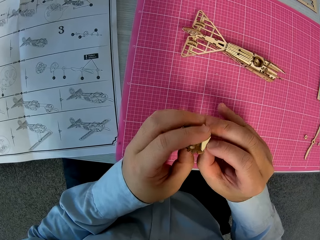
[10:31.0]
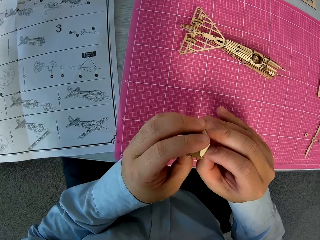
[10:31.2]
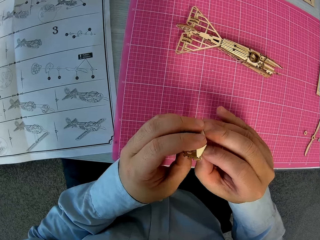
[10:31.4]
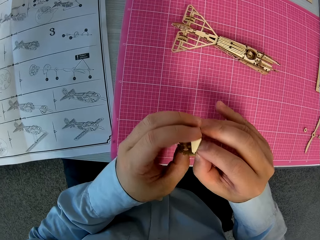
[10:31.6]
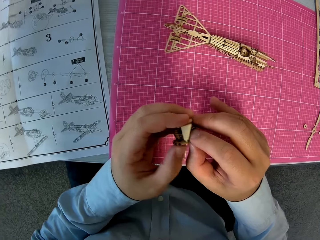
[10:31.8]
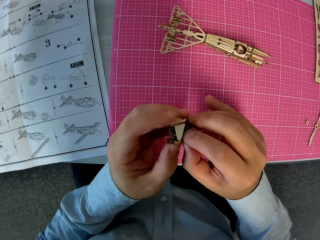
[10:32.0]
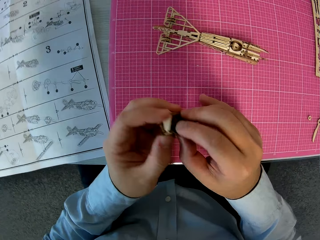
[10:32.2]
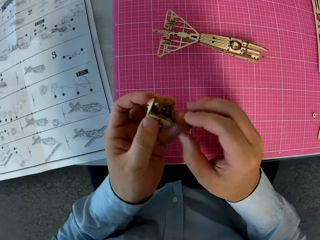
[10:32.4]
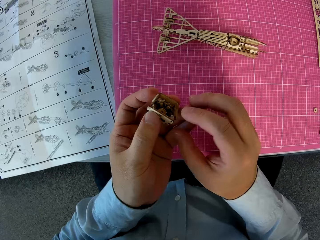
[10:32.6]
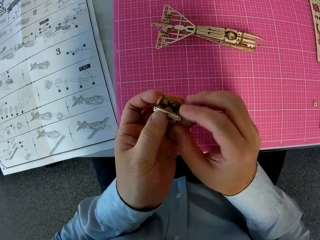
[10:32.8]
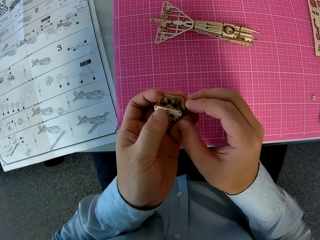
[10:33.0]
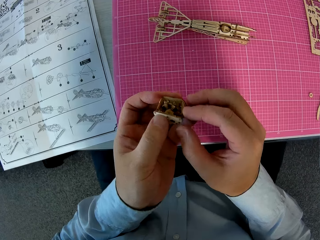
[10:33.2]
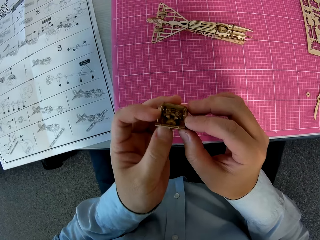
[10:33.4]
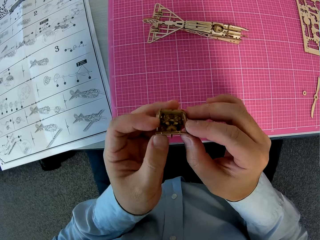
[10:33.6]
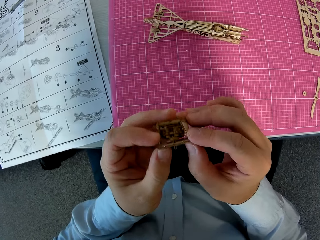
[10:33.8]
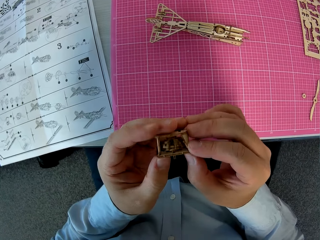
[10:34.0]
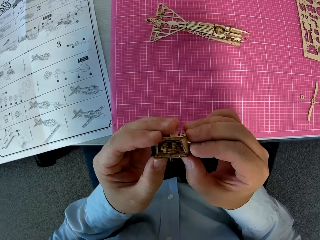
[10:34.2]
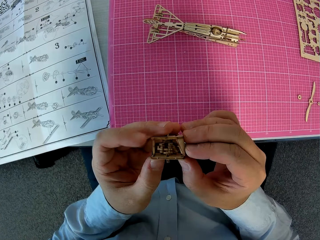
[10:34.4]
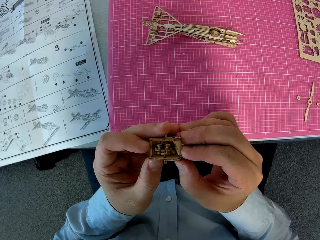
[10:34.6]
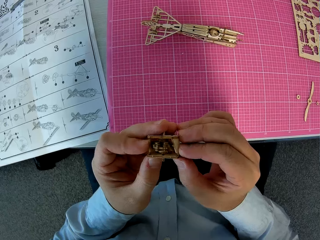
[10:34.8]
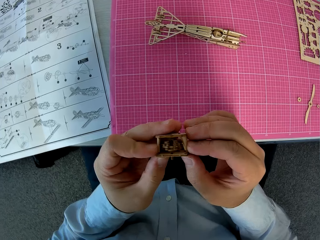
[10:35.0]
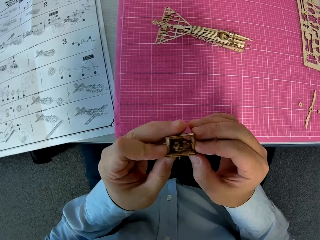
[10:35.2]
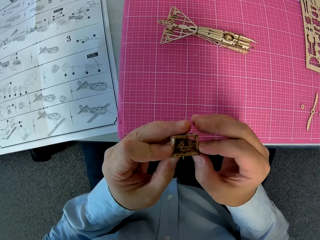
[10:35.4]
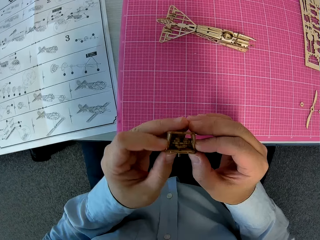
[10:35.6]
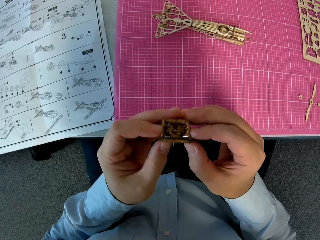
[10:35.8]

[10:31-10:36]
The camera wearer looks at the airplane model.

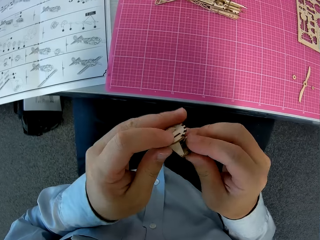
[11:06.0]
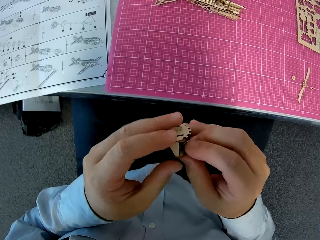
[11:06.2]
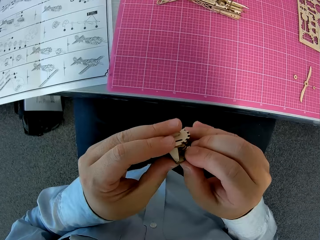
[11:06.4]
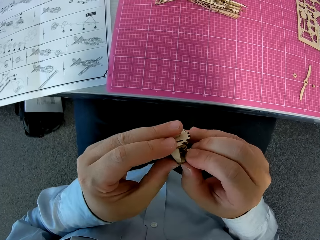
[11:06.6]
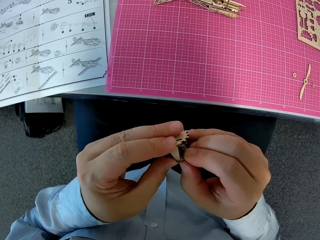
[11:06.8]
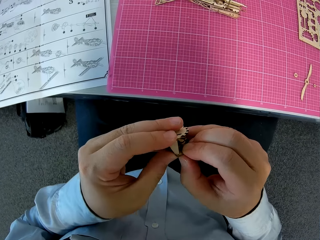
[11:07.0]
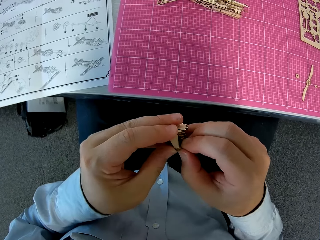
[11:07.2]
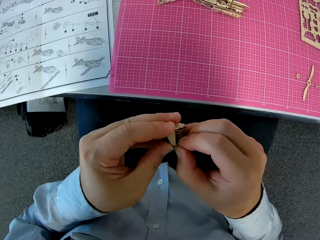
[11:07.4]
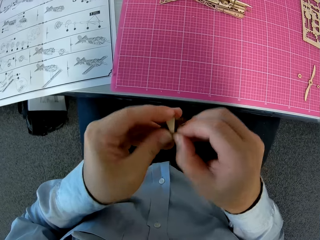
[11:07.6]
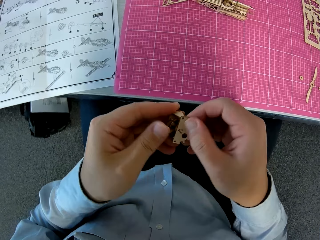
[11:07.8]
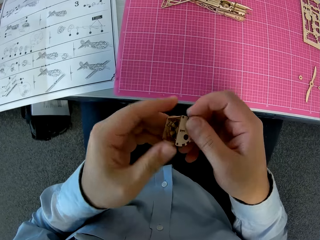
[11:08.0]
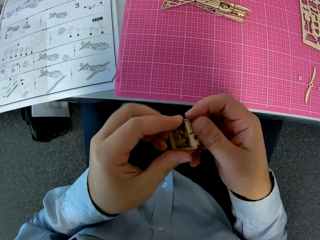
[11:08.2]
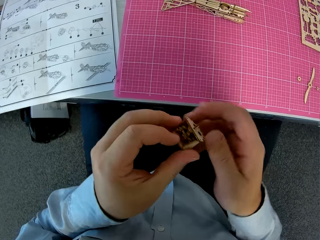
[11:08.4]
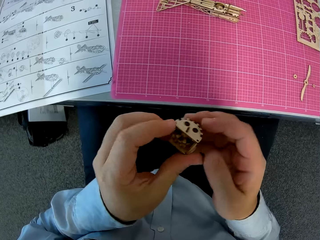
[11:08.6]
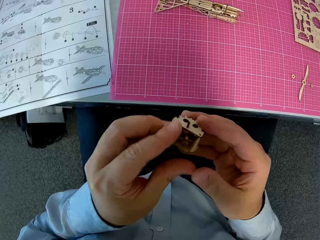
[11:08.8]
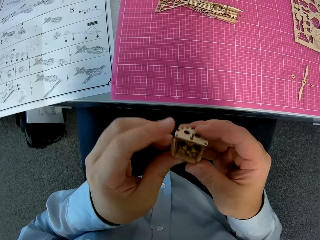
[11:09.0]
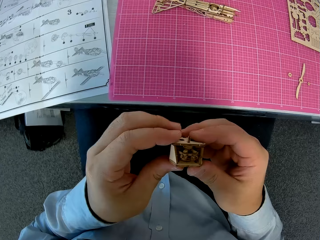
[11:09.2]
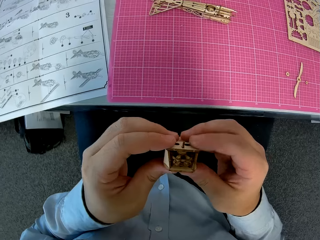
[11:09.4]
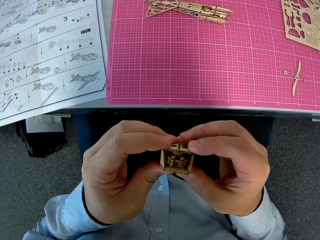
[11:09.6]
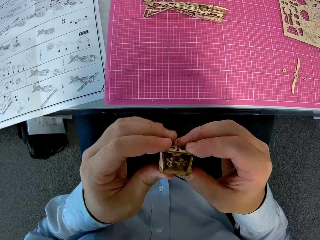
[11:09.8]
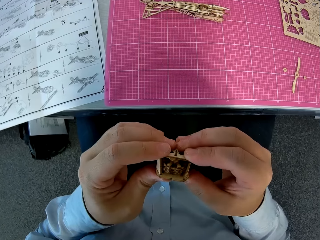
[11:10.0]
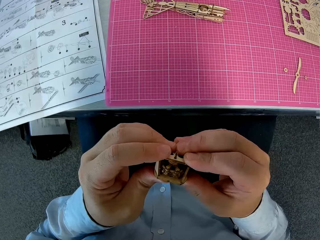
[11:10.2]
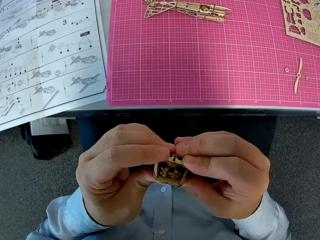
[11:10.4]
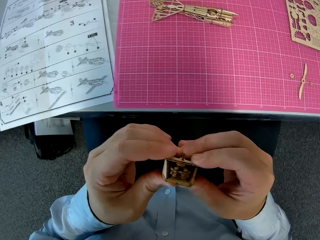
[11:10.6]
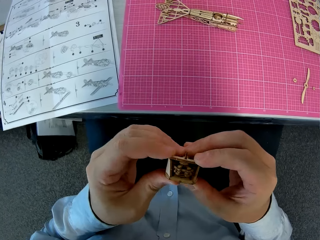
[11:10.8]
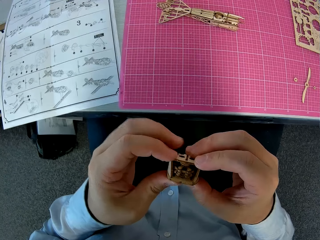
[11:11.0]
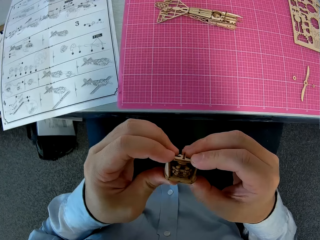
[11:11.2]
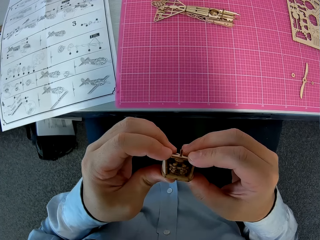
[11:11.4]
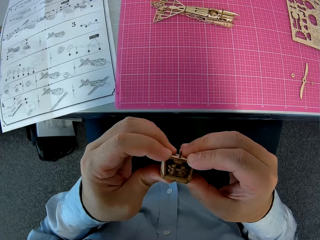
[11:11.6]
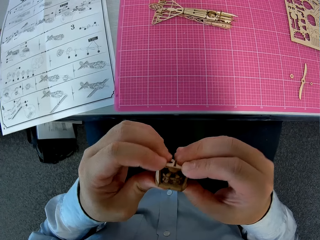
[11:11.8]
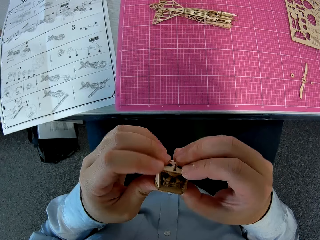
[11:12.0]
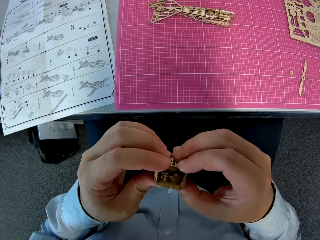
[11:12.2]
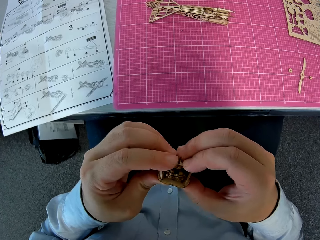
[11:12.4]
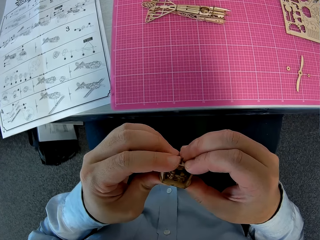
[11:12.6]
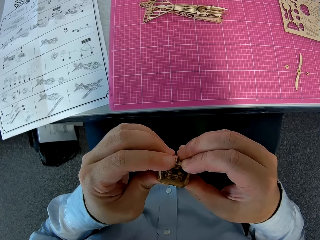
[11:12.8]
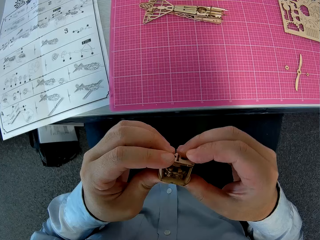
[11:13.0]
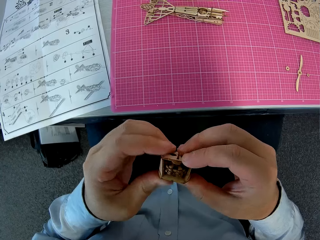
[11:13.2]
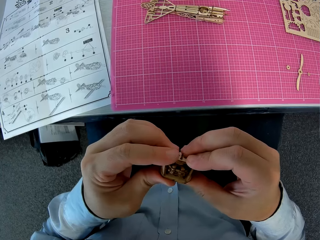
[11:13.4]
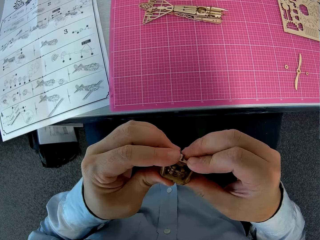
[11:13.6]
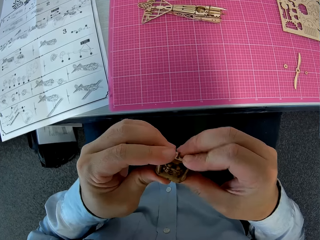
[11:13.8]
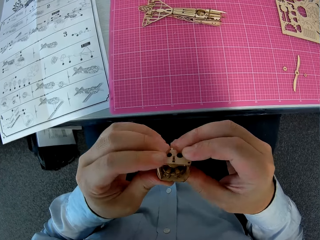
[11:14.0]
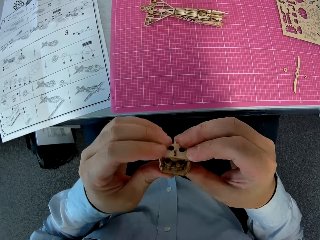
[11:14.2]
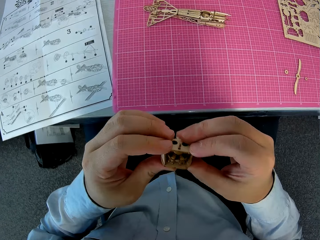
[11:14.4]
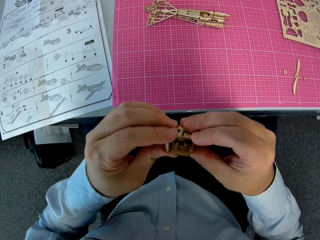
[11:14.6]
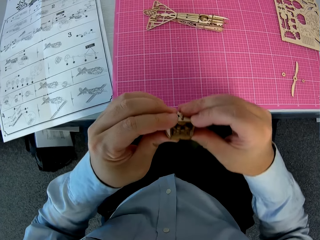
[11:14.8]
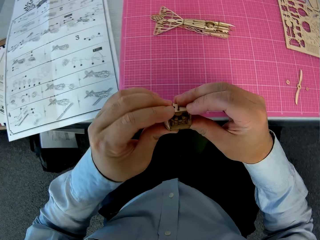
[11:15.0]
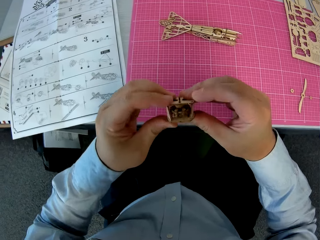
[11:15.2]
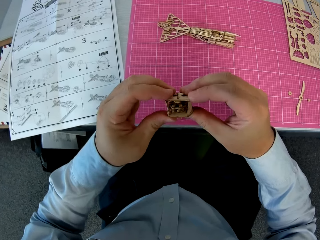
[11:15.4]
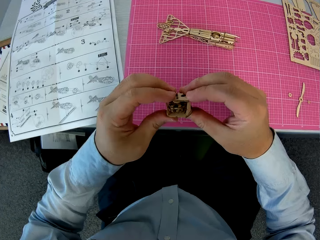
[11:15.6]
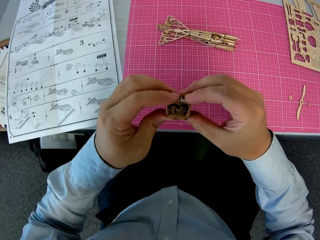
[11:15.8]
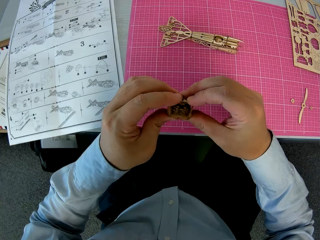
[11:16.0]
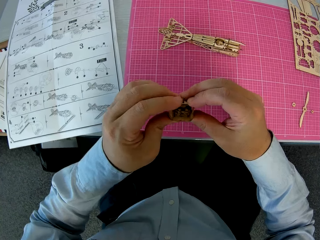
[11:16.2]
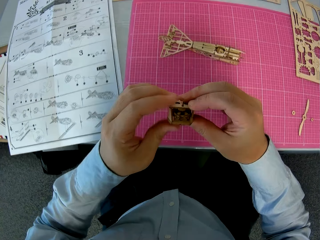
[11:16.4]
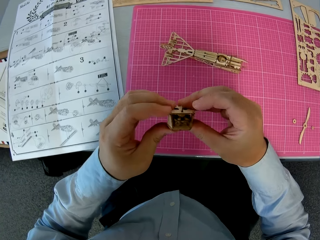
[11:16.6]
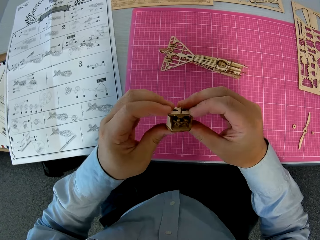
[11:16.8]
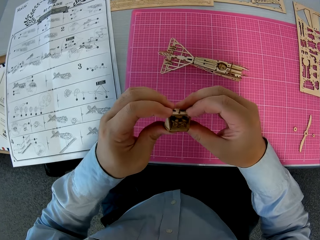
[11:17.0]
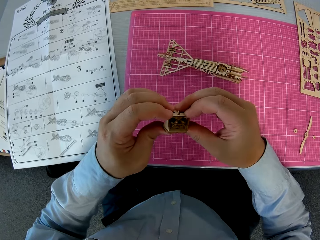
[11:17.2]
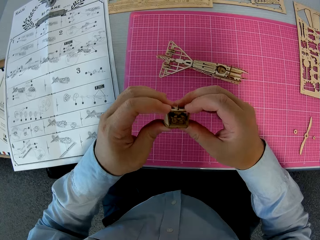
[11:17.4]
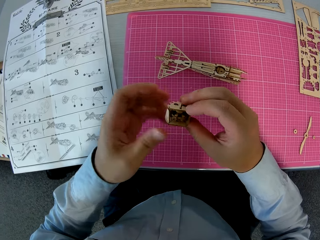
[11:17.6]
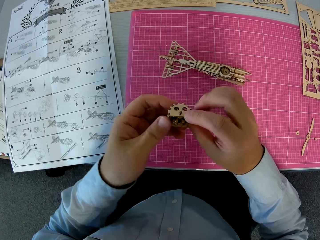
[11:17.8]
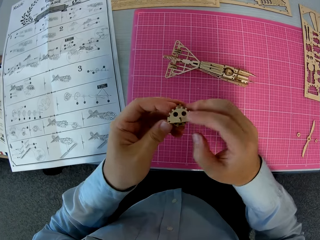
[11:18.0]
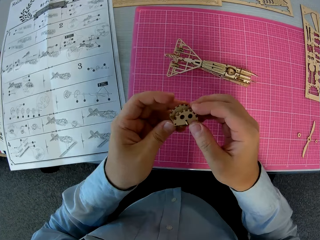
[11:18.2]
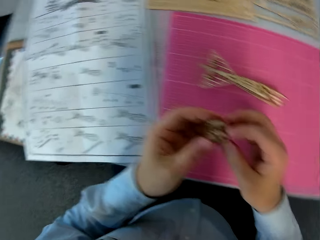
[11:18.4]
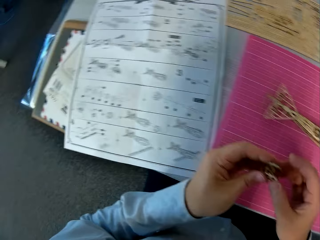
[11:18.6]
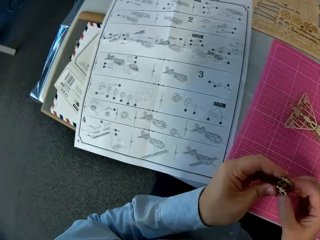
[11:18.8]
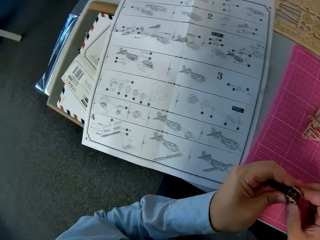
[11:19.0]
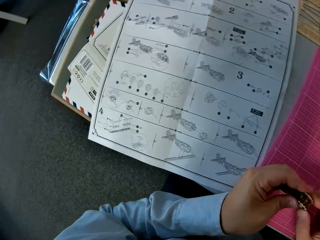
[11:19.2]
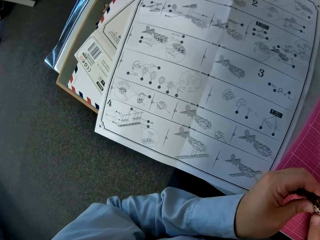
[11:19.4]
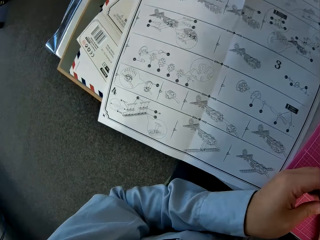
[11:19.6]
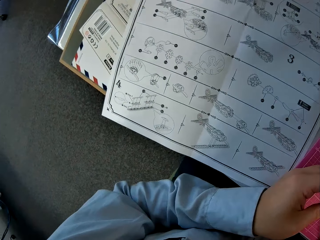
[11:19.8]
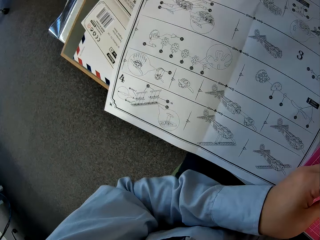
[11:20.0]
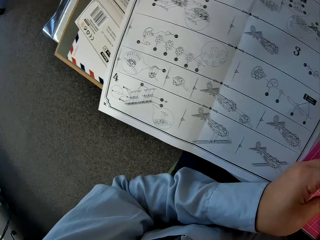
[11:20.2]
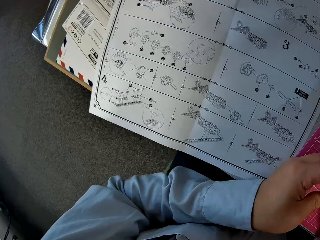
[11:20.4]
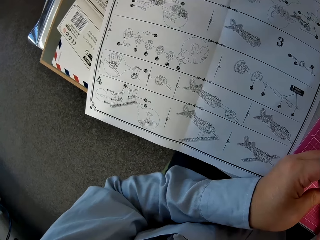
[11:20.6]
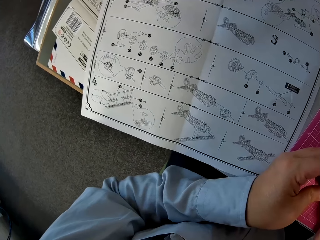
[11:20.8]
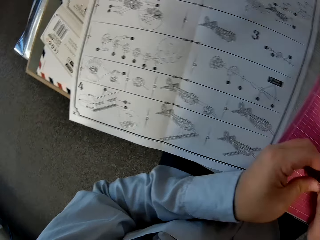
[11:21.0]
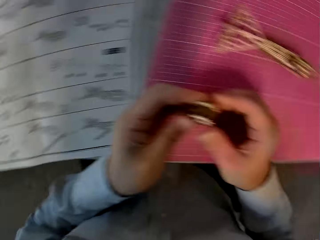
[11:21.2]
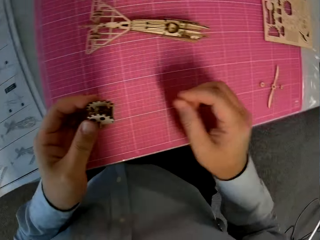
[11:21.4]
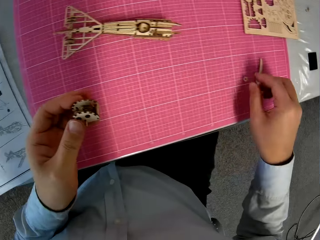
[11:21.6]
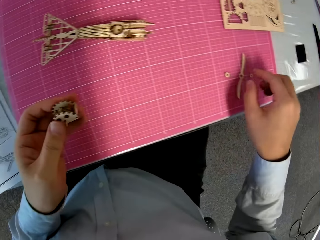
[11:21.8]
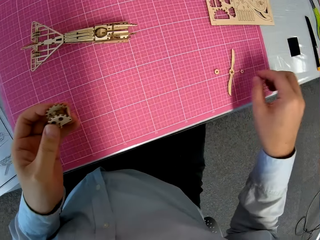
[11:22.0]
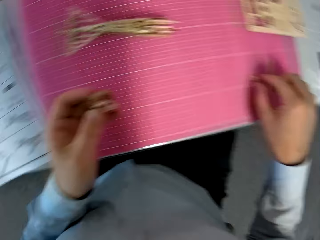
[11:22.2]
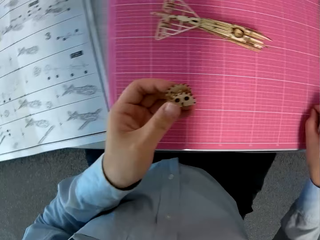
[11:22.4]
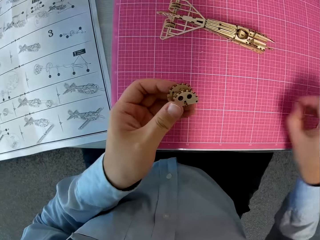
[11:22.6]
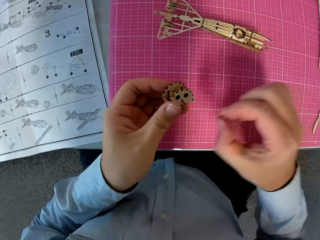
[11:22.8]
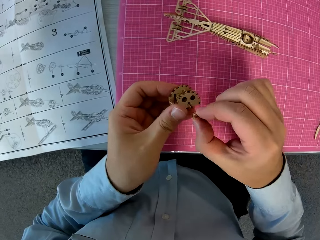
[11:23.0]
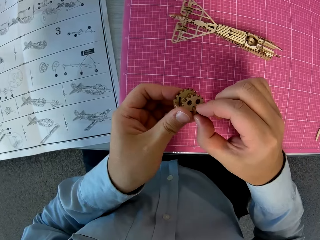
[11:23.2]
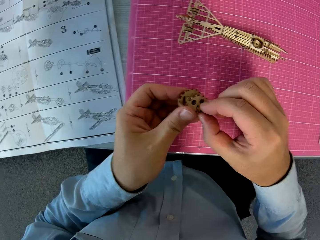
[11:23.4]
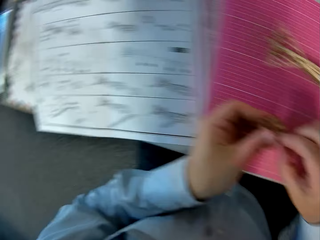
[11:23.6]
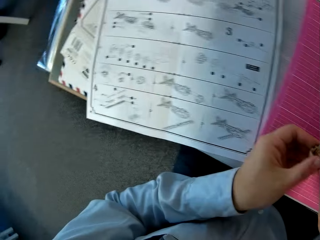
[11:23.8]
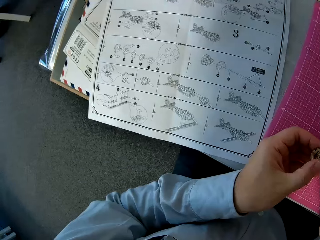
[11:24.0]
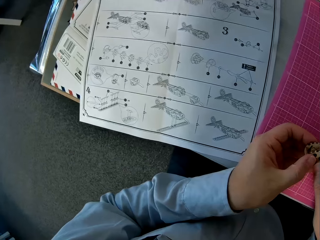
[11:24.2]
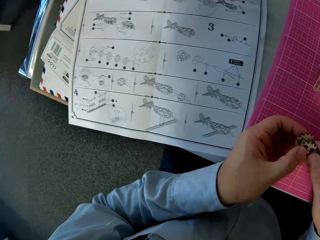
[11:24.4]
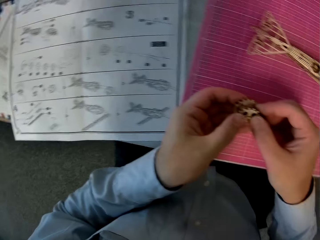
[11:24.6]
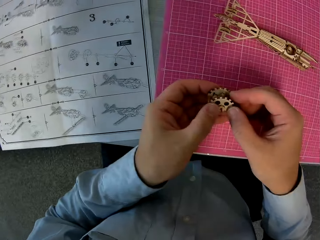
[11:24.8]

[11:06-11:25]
The camera wearer presses the airplane model together. They check the airplane model. They glance at the instruction book. They pick up a wooden piece from the cutting sheet. They attach the wooden piece to the attached wooden pieces. They glance at the instruction book.
